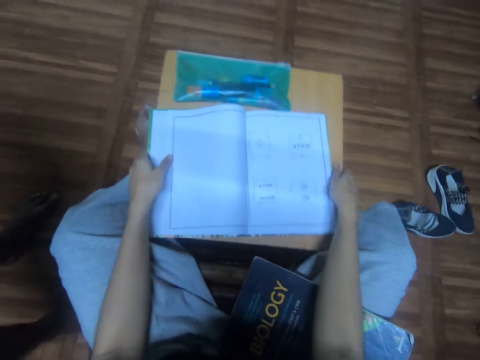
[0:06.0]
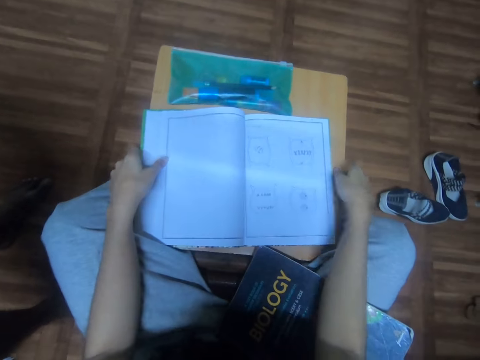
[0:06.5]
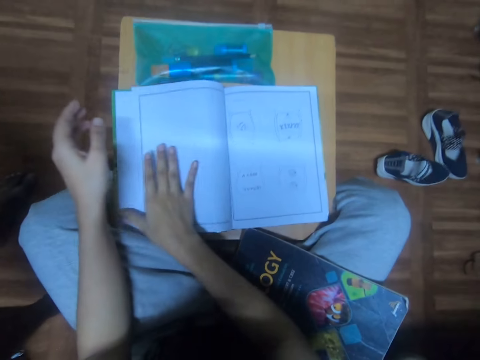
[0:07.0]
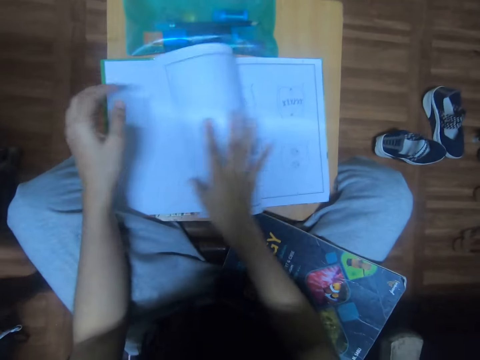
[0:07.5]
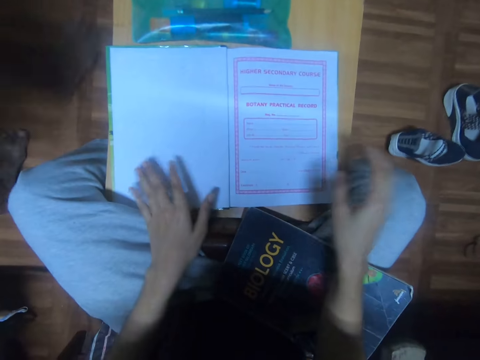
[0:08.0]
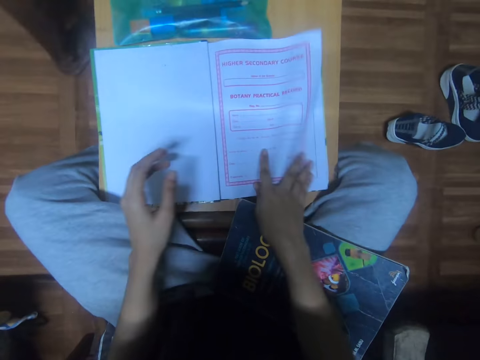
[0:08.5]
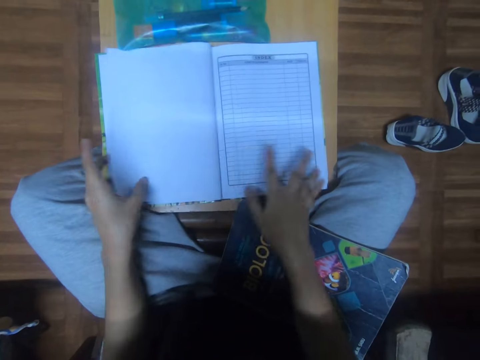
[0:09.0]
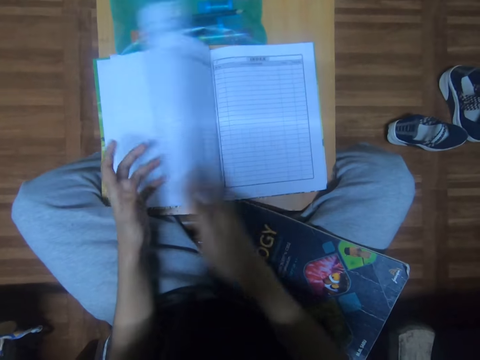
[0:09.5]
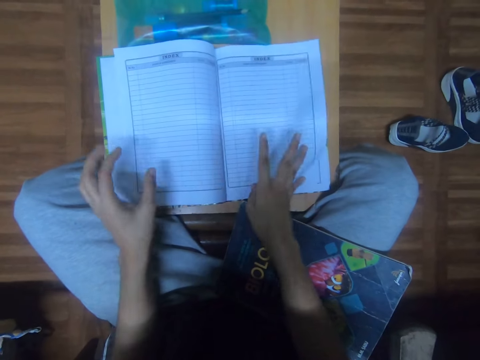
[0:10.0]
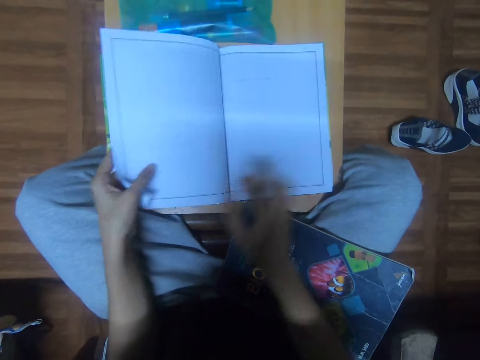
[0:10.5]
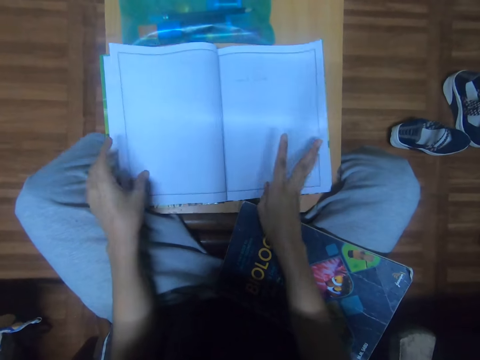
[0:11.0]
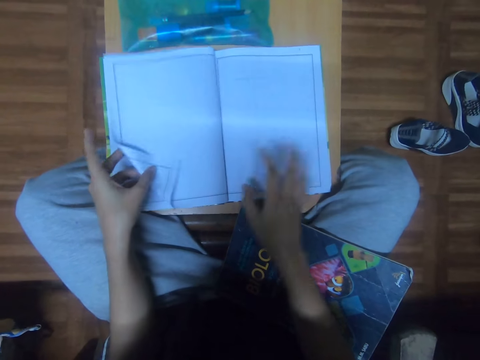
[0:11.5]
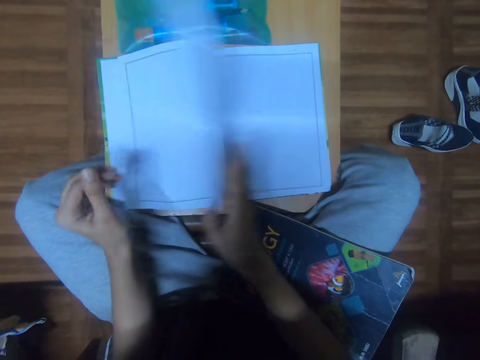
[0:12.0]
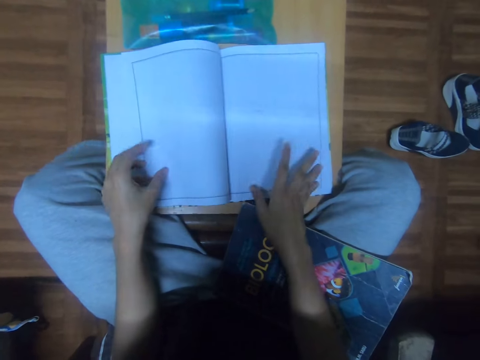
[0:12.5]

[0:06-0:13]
The camera wearer pulls the study table. They flip the pages.

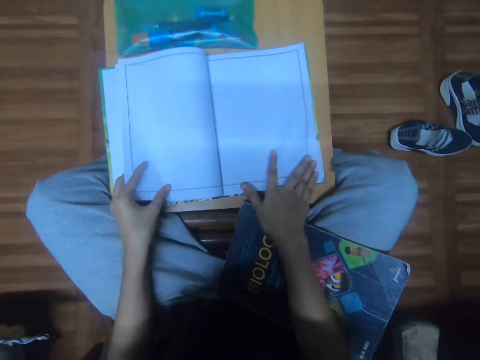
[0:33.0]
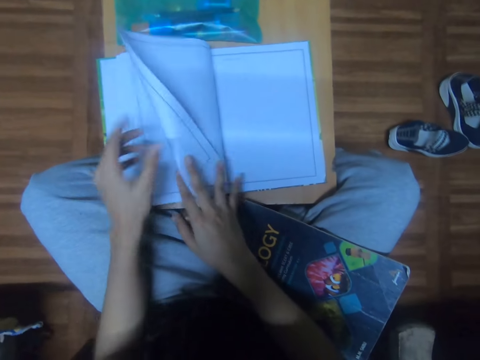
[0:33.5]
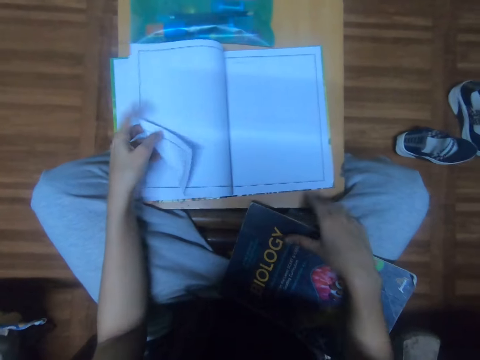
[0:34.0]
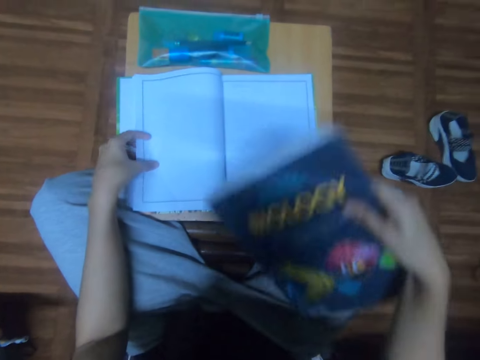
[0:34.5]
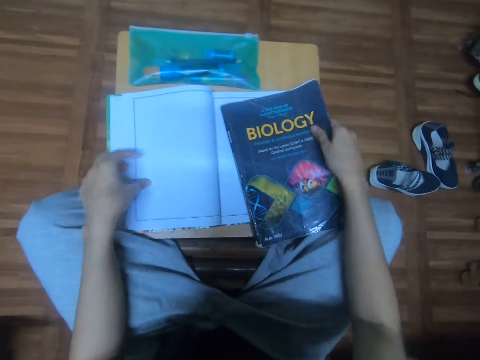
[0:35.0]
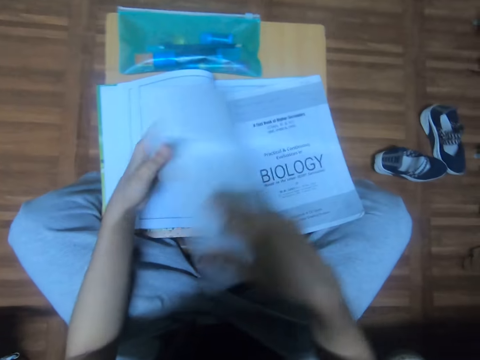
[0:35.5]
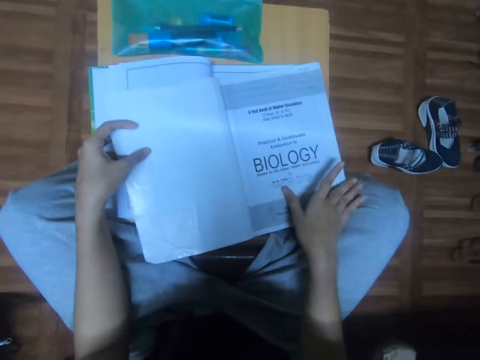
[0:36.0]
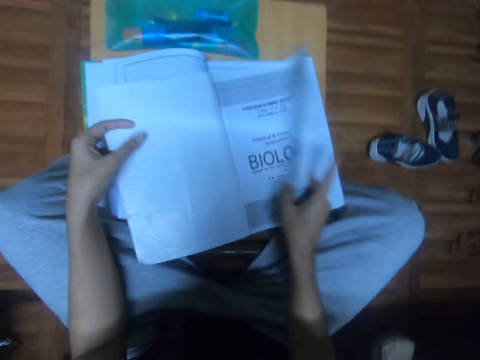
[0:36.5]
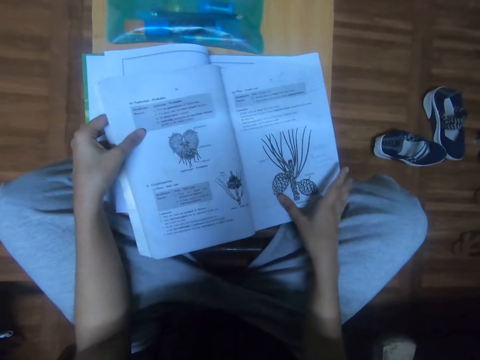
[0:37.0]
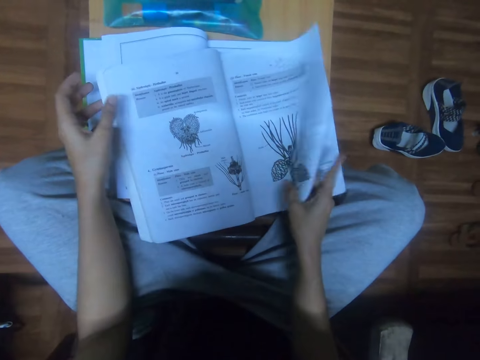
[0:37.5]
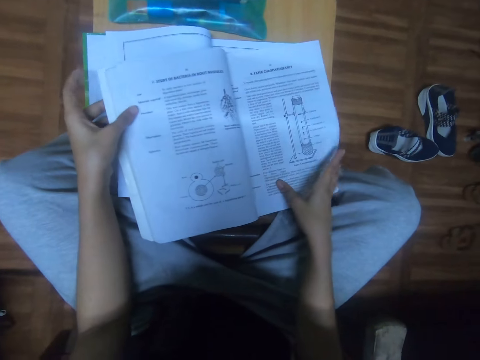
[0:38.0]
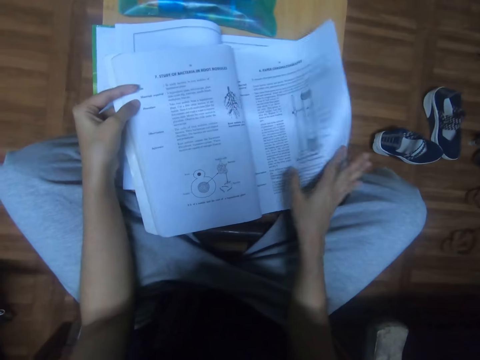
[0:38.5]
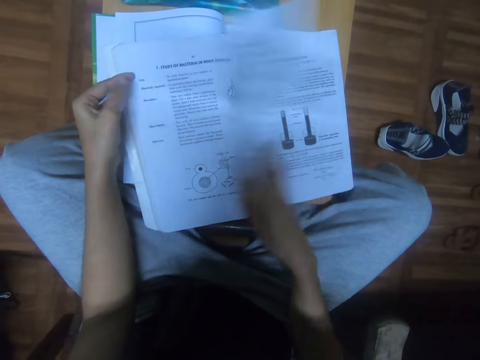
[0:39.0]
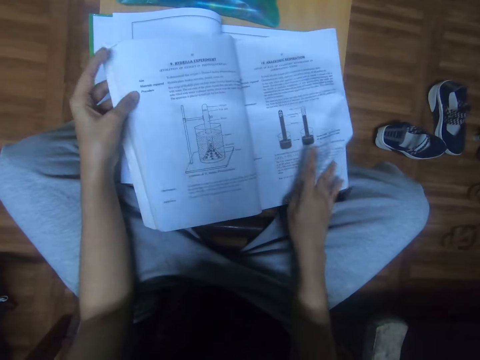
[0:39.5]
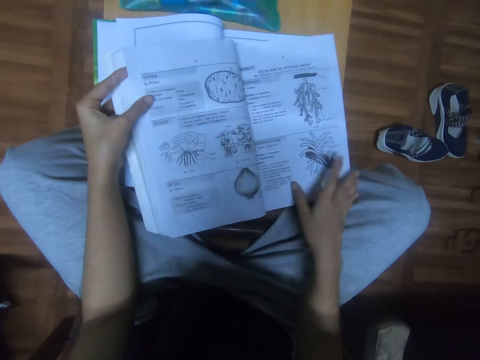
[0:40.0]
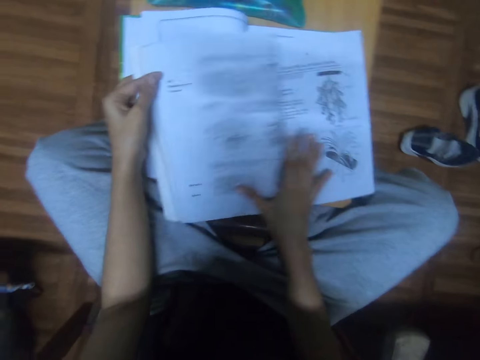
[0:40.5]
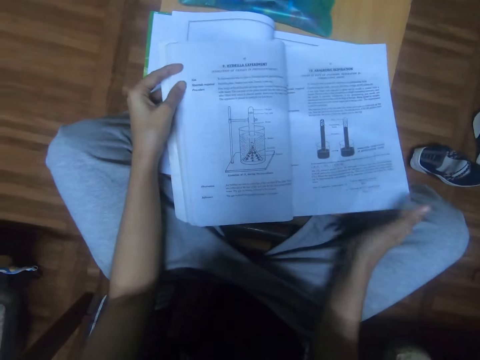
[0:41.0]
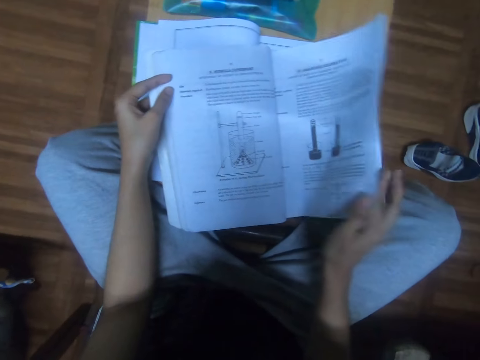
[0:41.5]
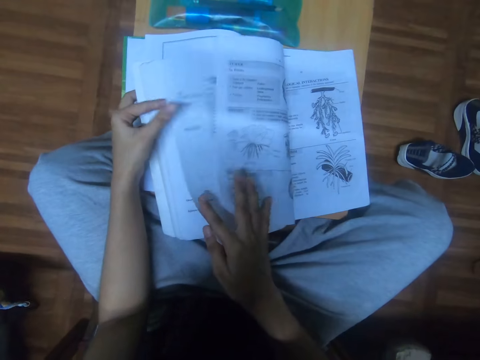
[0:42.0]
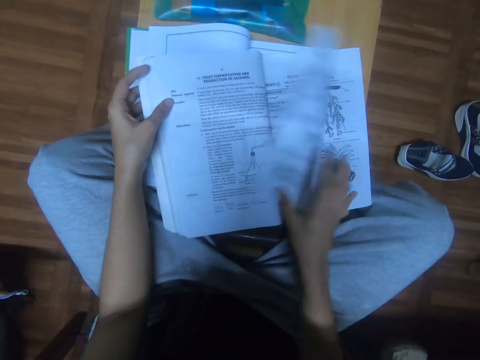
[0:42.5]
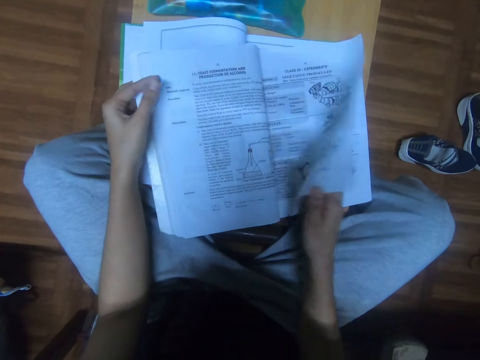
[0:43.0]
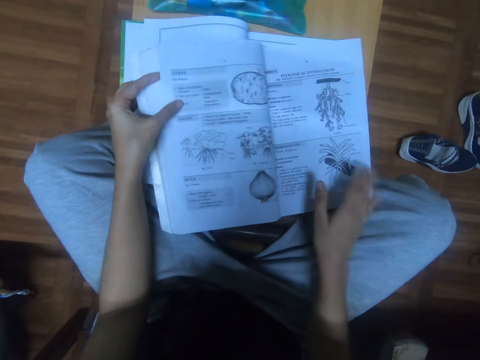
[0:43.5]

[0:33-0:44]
The camera wearer picks a text book. They put the book on the table. They flip the text book pages.

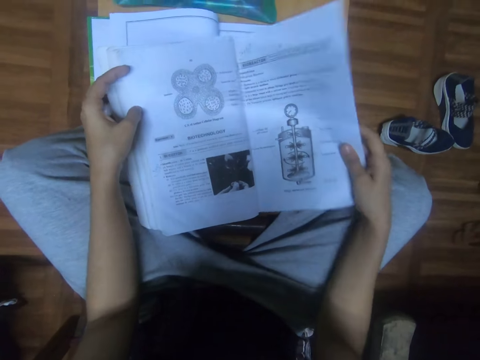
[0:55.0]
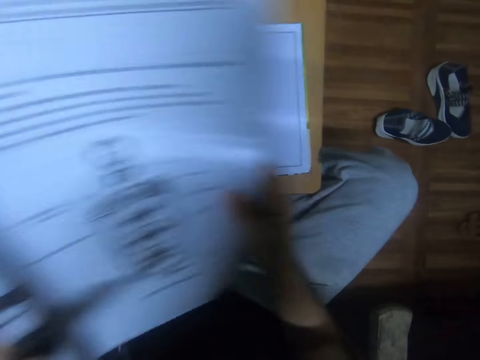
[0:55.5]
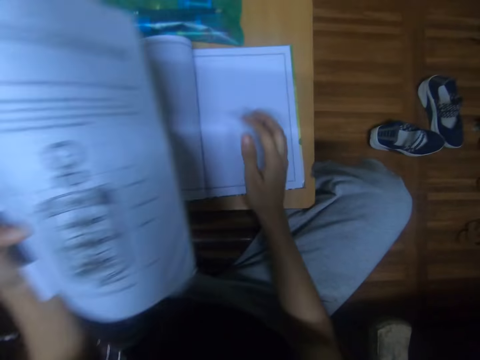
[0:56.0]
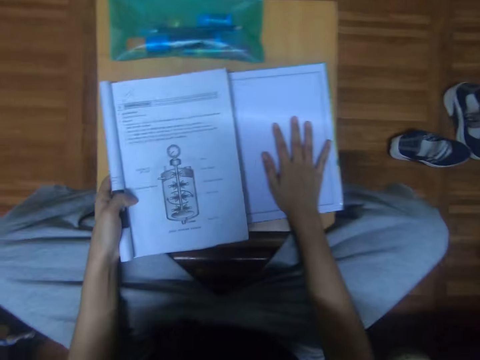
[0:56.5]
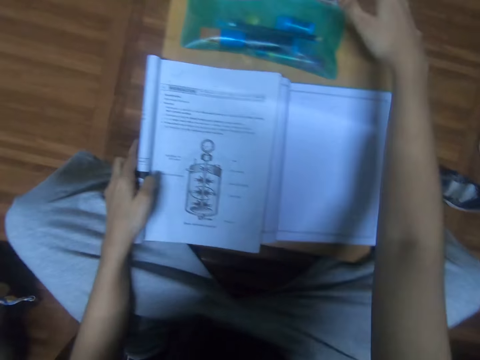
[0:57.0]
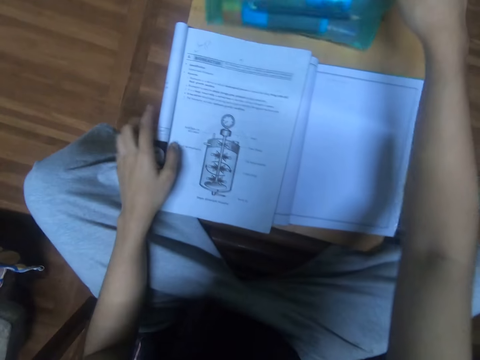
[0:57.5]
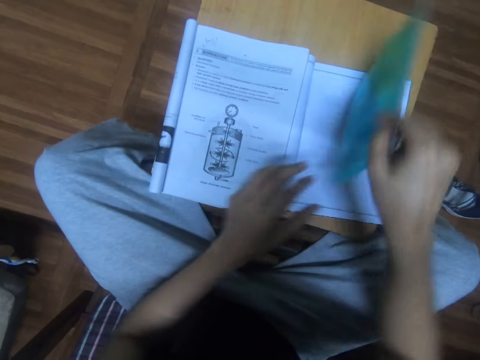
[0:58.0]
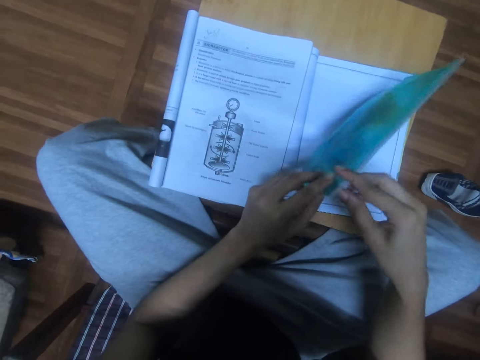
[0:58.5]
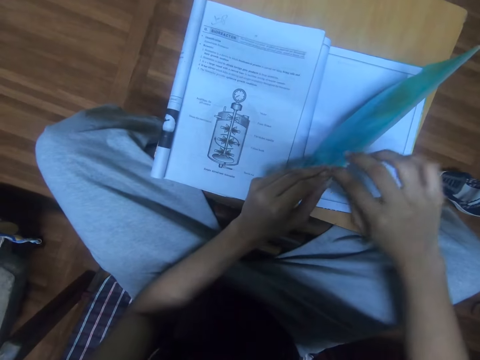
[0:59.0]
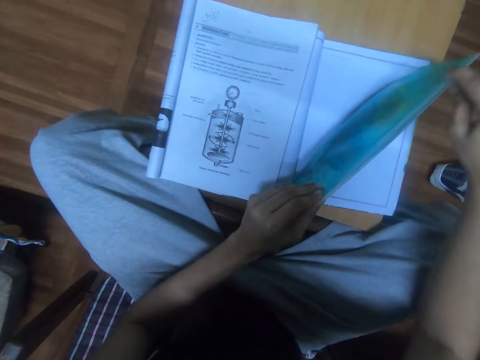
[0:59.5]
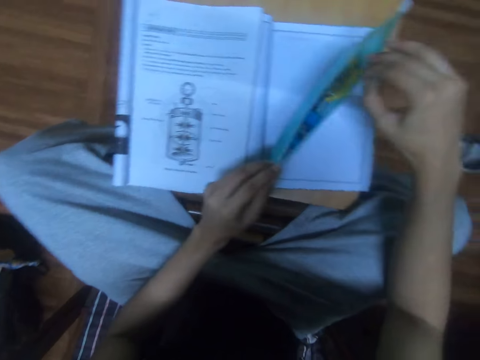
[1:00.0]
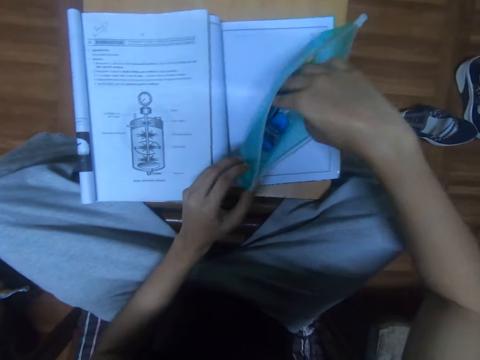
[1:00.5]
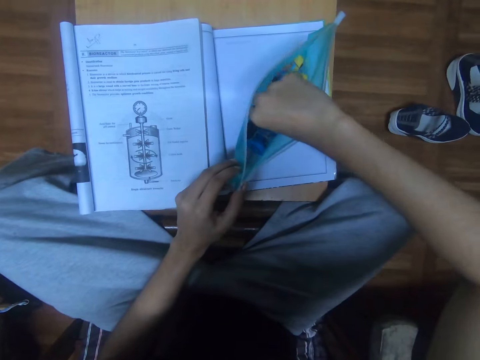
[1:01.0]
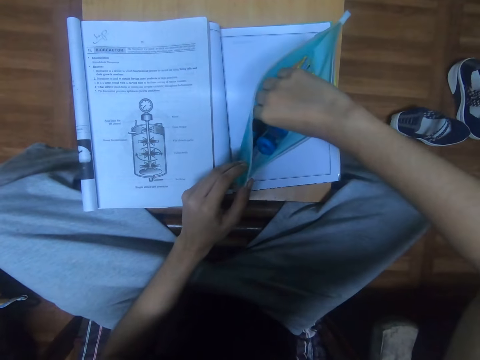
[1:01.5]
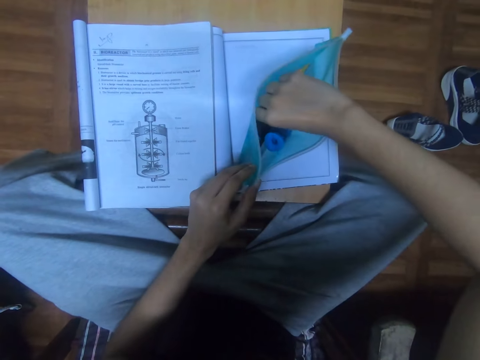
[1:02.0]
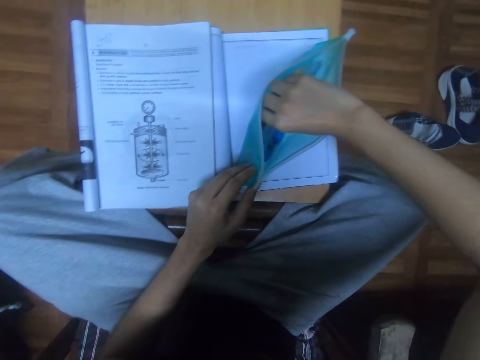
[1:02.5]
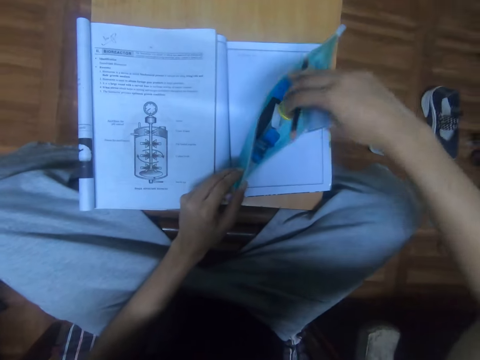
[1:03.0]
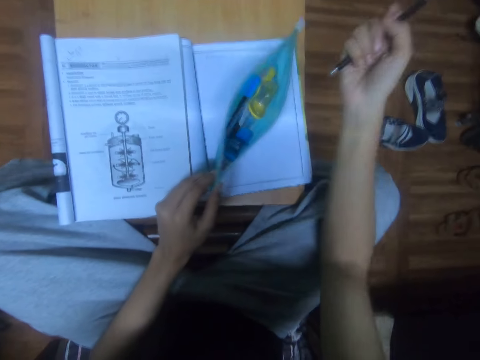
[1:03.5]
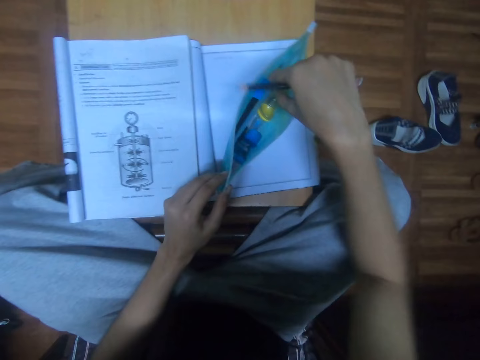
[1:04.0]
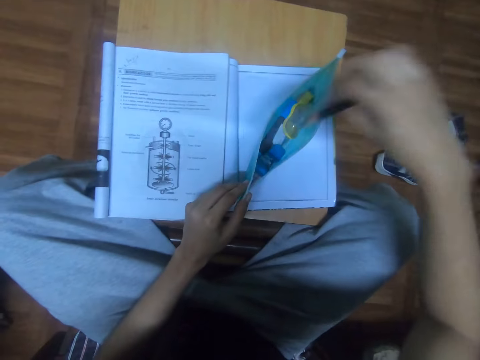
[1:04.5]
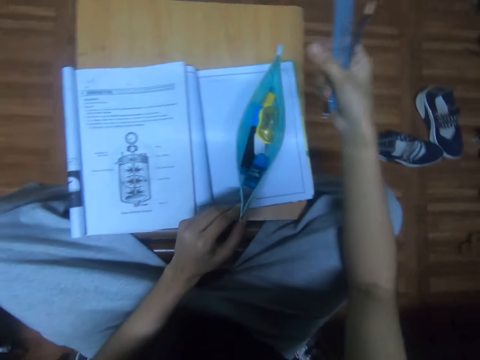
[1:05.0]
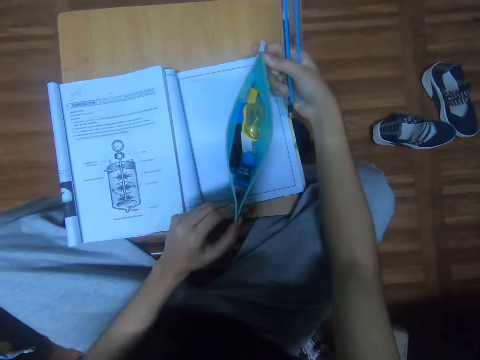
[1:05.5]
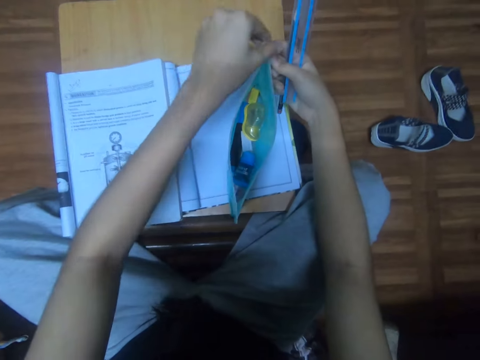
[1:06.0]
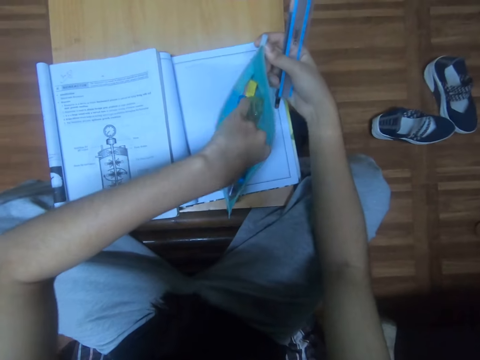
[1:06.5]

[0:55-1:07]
The camera wearer looks at the diagrams. They fold the text book. They pick the stationery pouch and open the stationery pouch. They pick the pencil from the stationery pouch. They pick a ruler.
